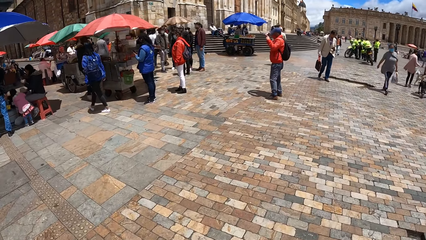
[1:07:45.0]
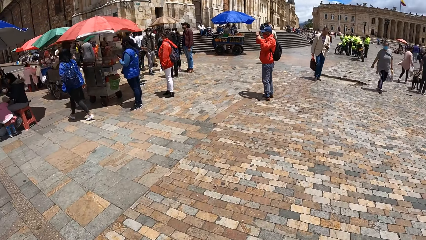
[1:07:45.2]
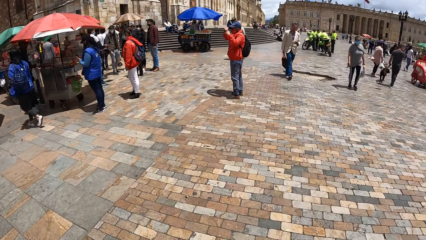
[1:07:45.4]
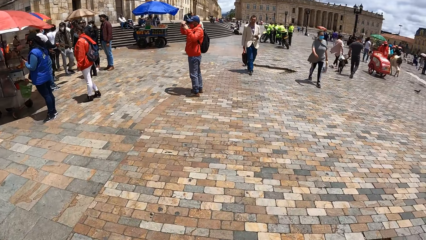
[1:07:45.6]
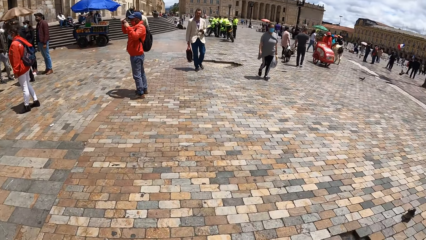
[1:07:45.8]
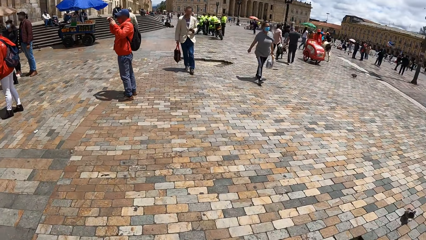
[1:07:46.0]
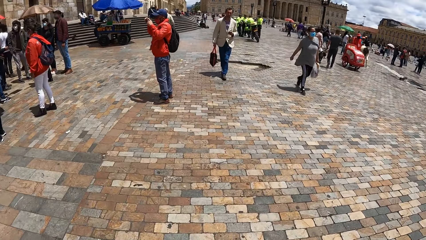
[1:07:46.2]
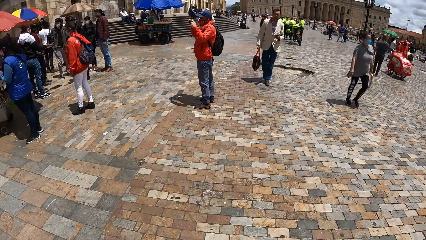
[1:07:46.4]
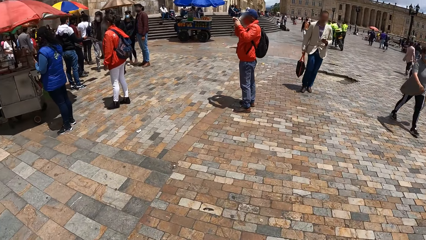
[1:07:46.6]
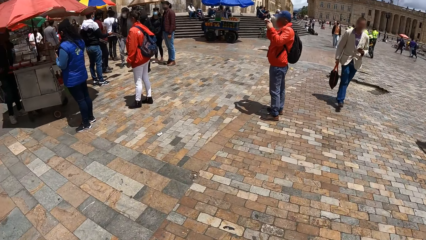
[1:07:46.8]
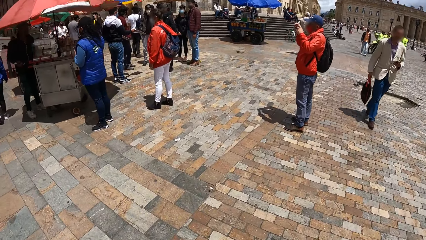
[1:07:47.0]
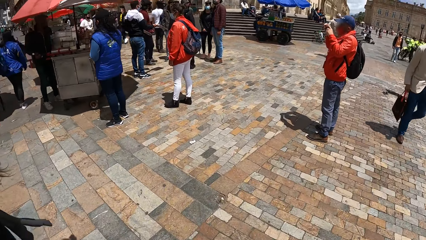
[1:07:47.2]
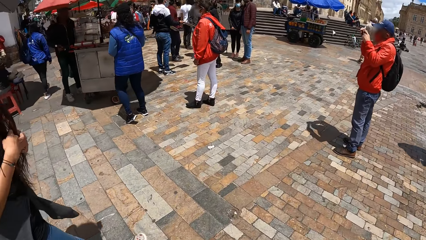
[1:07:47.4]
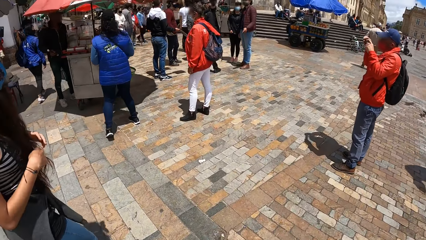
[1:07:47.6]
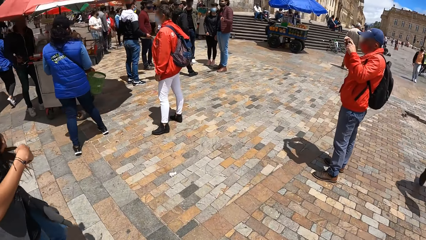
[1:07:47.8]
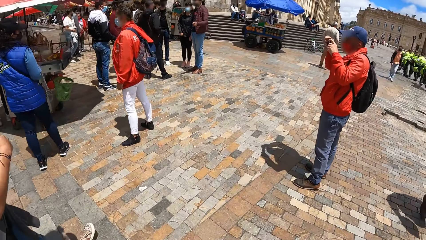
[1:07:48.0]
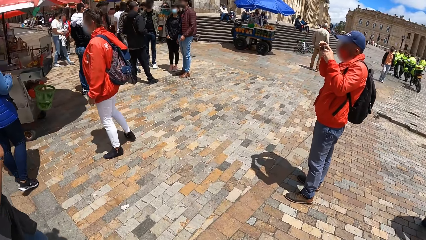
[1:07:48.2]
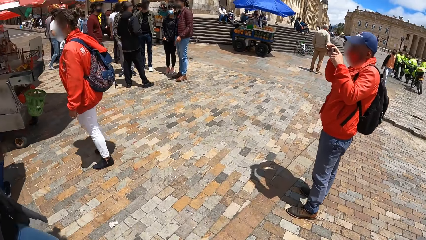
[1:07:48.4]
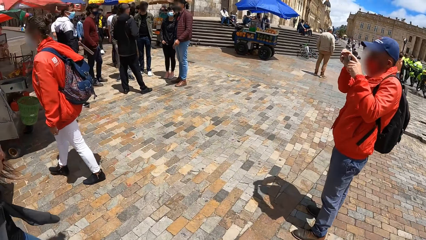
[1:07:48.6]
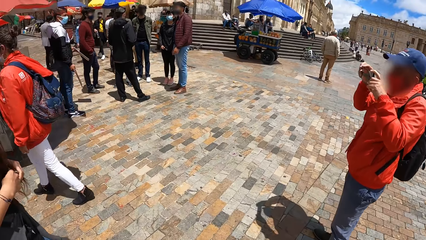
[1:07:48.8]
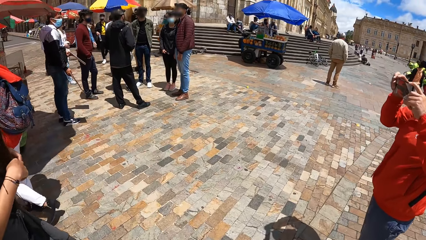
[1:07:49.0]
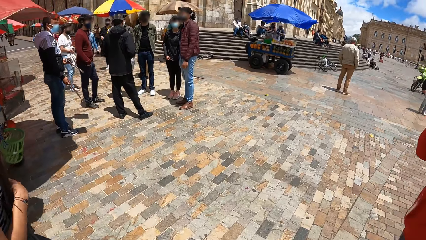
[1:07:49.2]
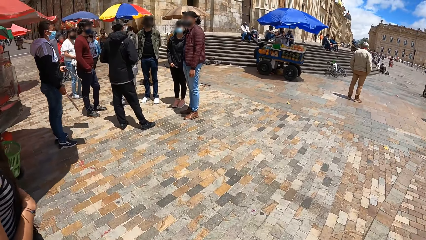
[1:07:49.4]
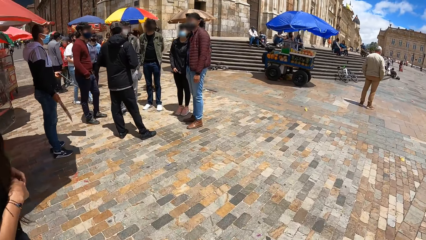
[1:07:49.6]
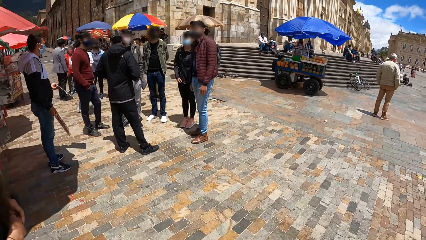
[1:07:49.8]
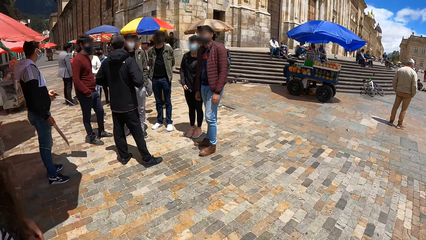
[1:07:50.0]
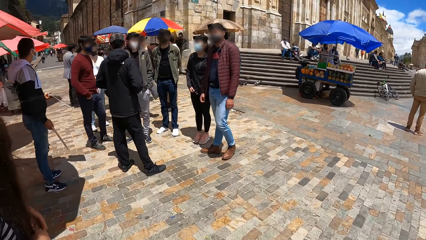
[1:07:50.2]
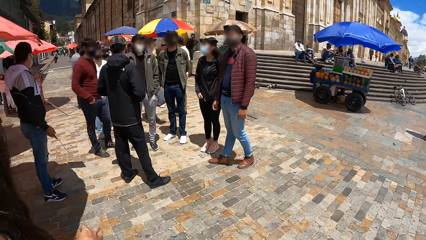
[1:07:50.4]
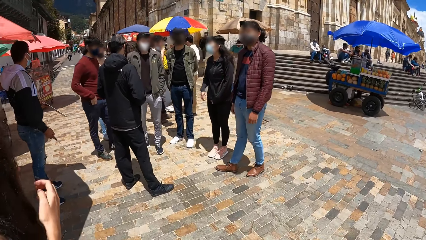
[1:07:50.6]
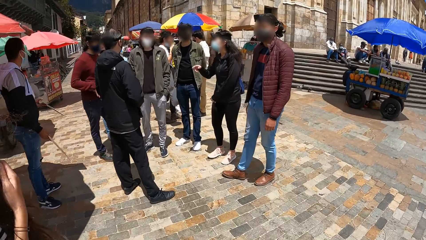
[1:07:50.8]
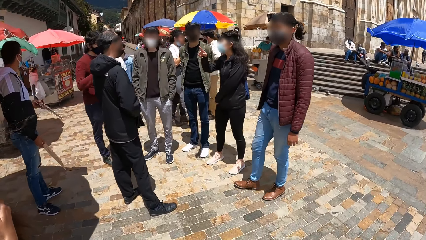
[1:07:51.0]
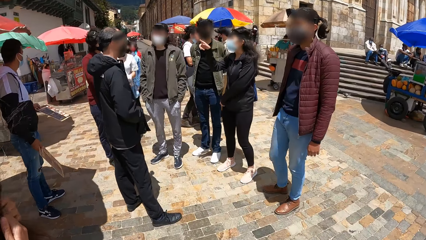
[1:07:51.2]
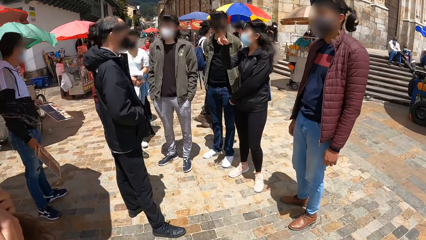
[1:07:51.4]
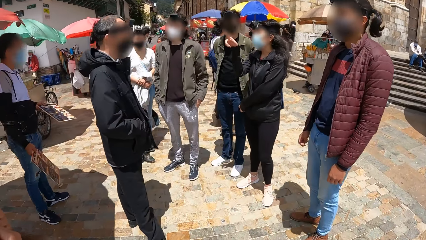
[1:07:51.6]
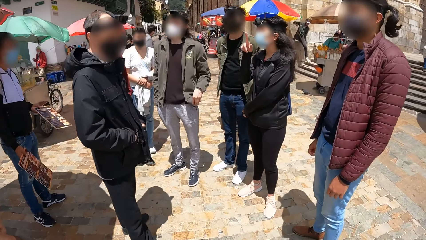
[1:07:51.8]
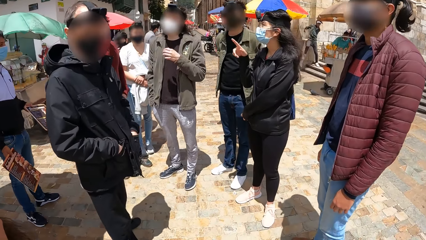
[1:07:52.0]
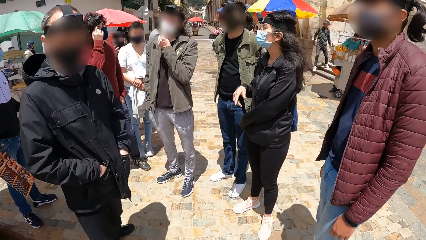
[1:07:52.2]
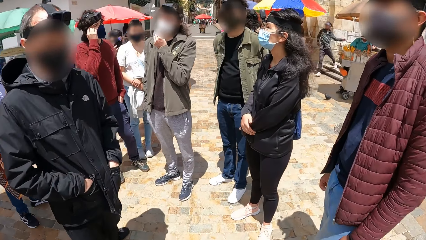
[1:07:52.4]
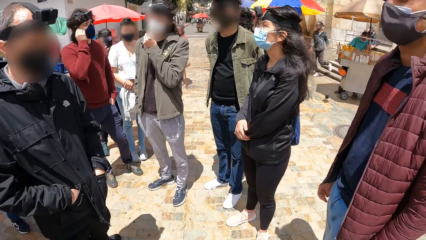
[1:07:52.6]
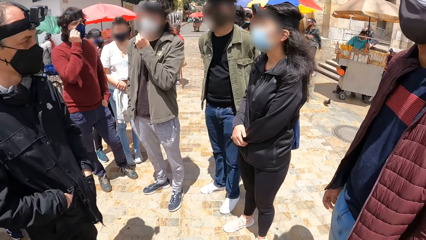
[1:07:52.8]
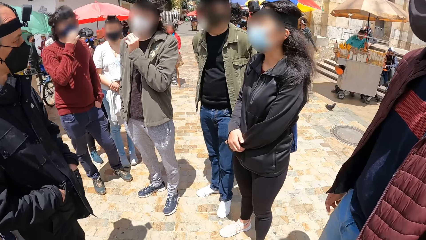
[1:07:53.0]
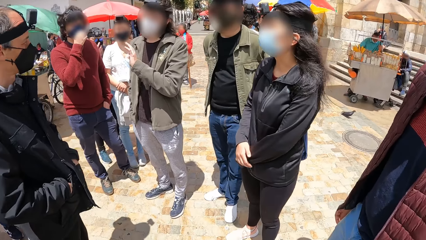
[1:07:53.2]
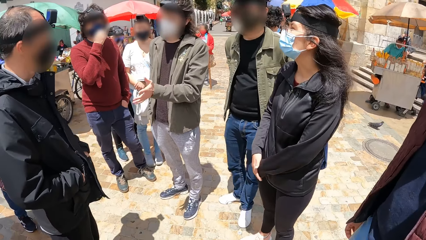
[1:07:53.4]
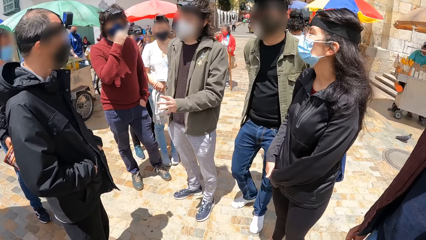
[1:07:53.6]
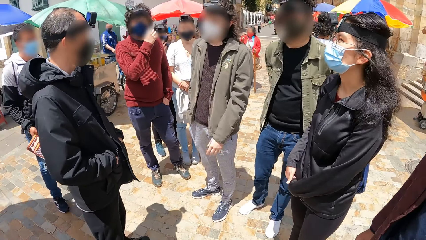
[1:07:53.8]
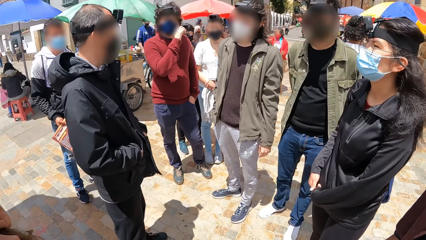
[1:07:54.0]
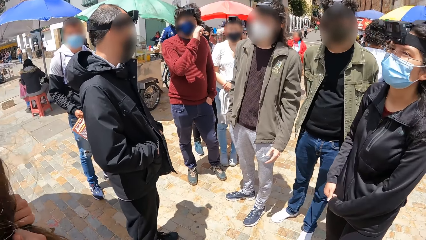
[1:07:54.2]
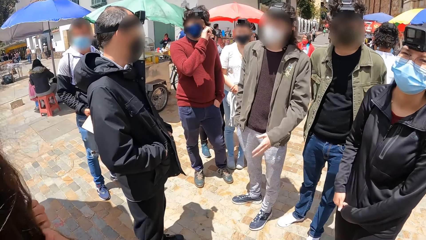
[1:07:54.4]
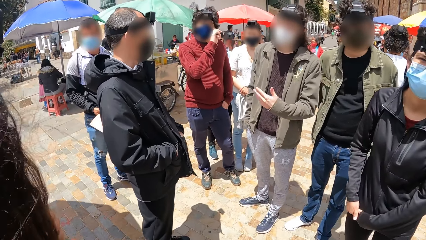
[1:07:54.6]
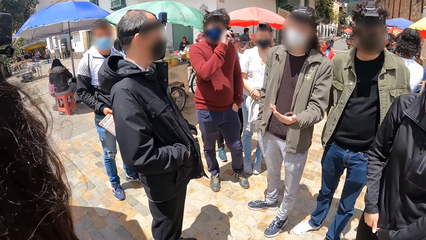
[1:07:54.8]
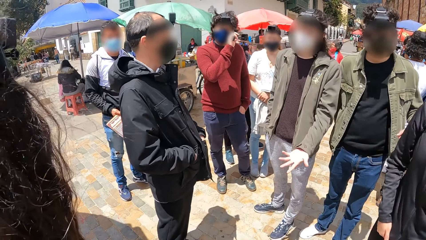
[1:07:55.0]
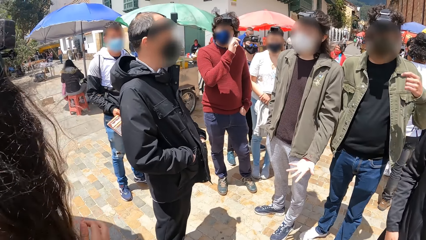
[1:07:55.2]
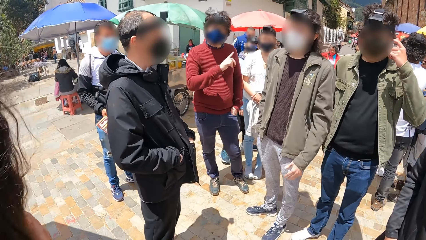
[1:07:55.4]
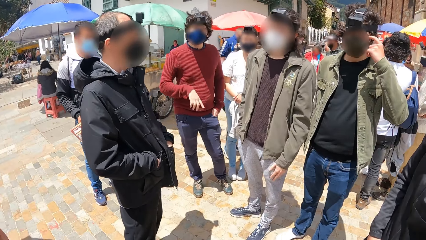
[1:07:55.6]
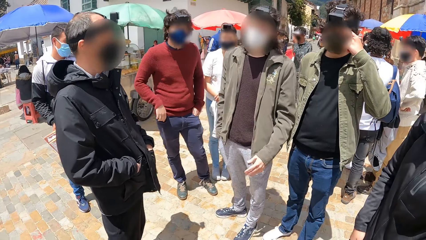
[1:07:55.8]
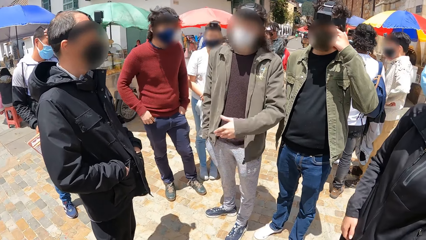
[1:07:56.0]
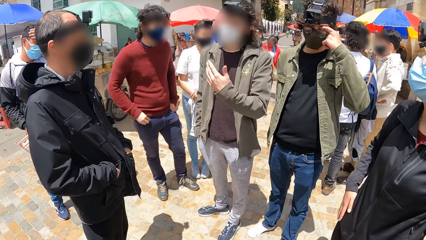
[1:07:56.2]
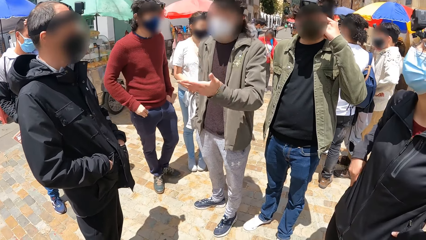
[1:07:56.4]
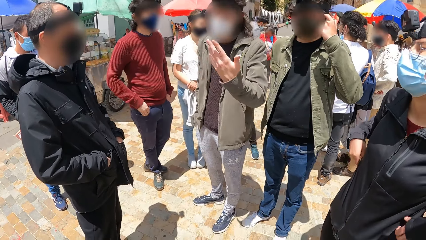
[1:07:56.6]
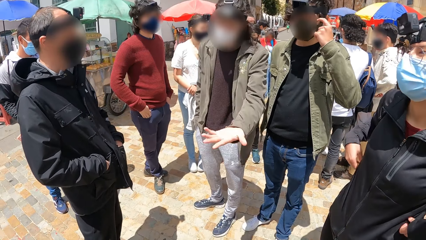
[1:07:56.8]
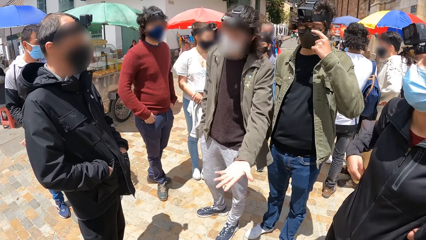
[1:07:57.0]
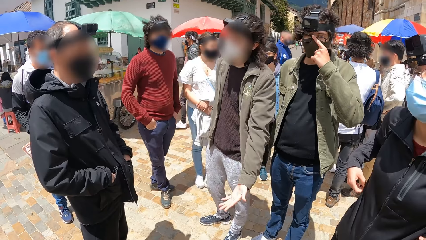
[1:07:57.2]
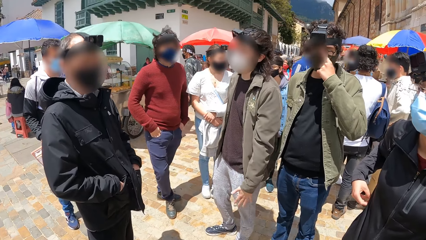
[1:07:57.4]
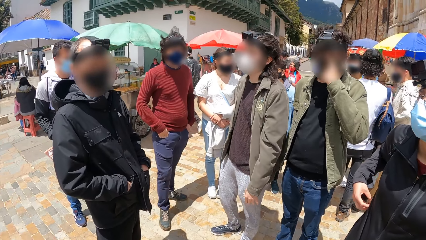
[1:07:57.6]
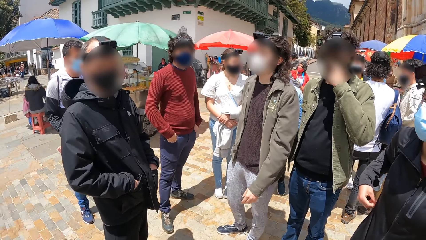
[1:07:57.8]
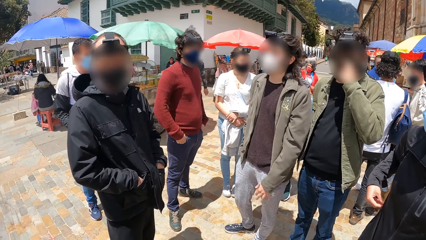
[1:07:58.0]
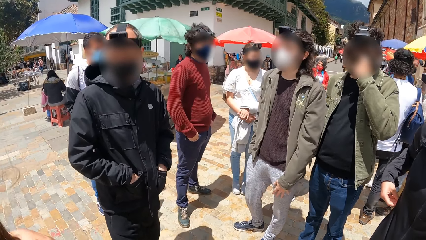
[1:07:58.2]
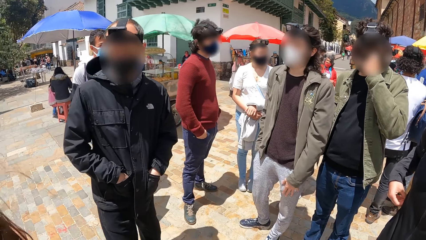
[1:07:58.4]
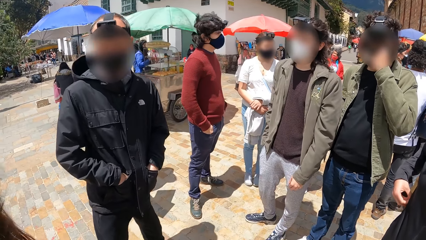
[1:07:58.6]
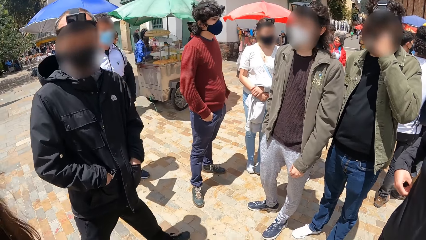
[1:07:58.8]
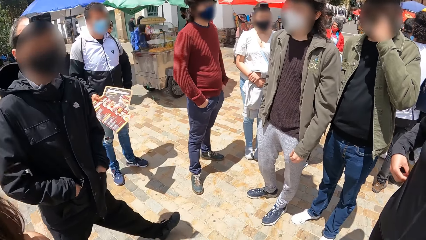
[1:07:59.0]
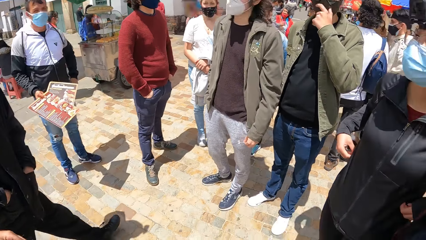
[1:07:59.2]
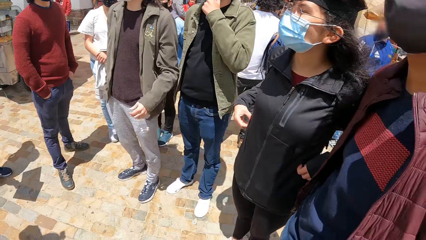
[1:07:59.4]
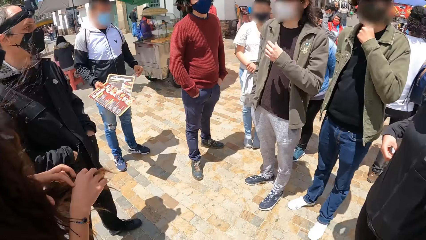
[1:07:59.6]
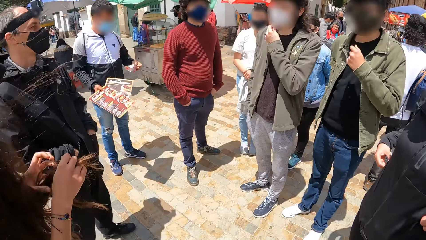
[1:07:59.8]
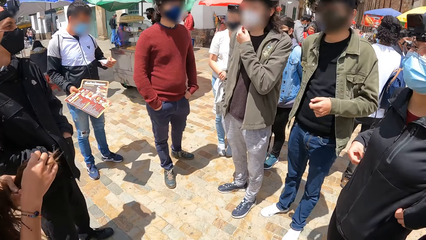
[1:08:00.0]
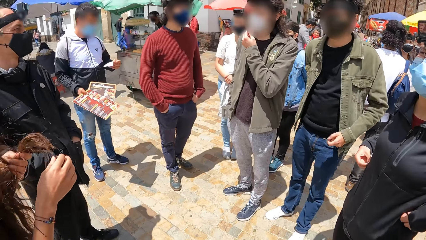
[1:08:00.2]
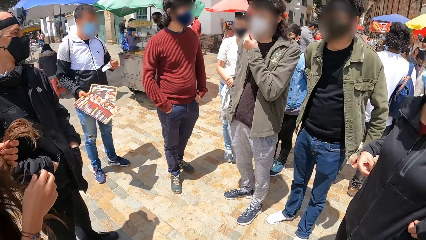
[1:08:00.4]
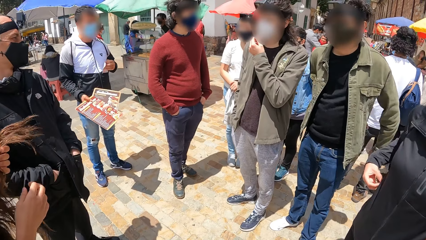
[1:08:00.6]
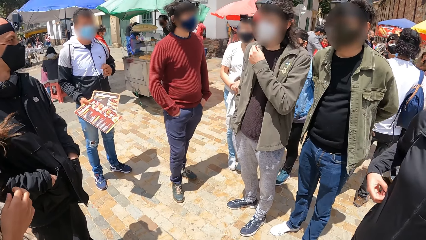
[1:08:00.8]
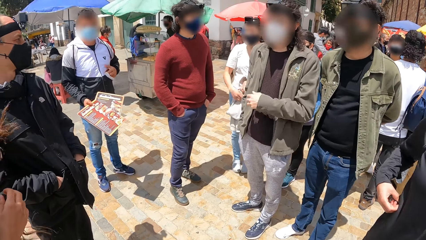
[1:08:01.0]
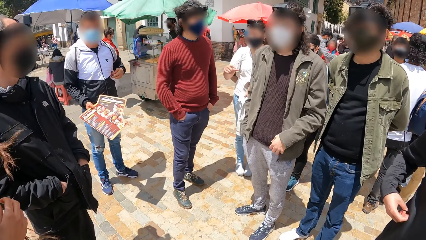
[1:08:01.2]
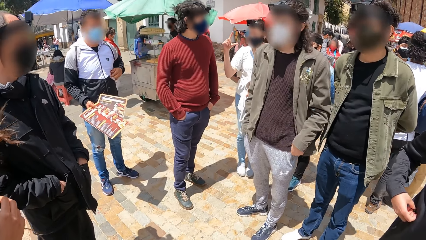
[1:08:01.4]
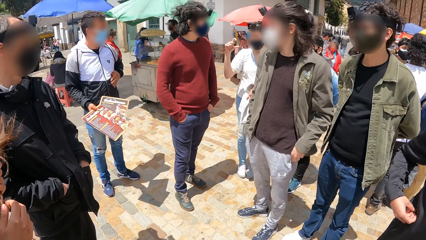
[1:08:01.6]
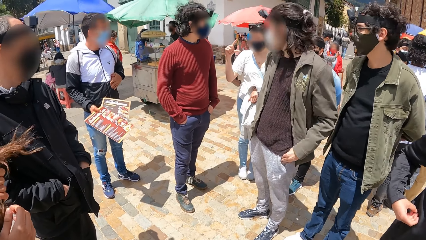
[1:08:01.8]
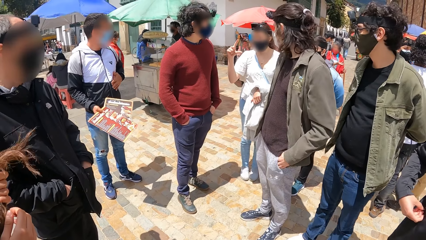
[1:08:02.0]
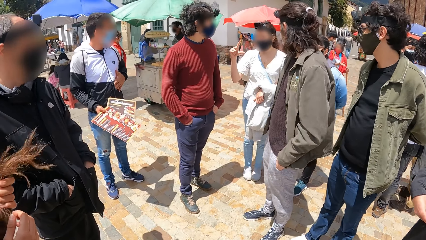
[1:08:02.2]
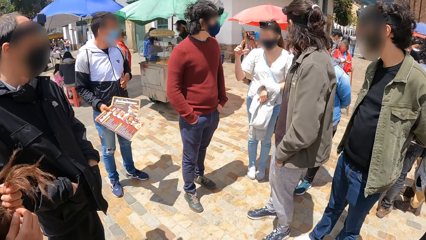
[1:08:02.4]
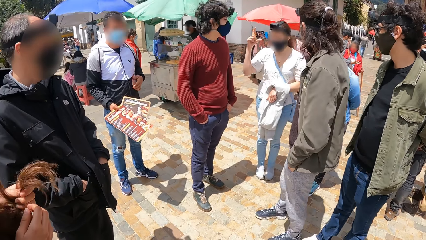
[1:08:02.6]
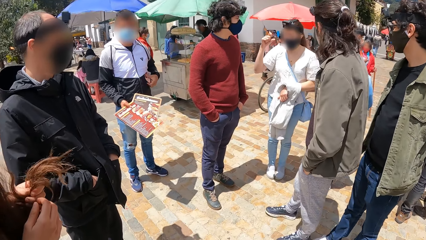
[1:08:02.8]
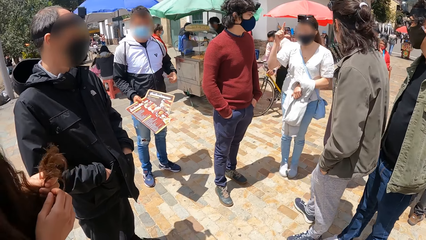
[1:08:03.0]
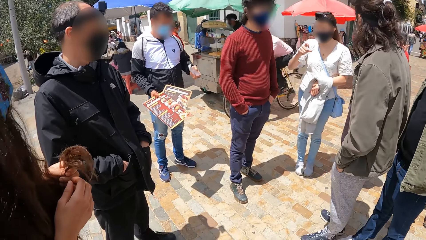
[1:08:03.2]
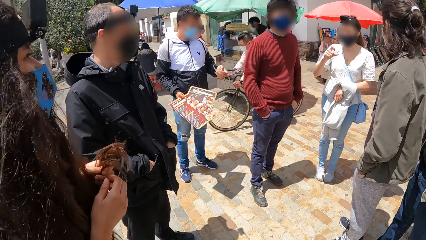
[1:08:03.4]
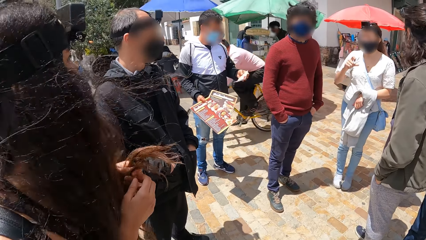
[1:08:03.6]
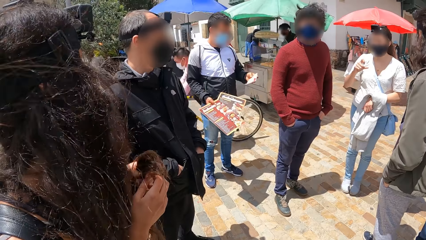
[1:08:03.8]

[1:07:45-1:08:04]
A woman interacts with the group of people on the street. A man adjusts a facemask on his face with his left hand. Another man touches his face with his right hand. The first man interacts with the group of people on the street. The camera wearer looks around in the compound. A third man touches his face with his left hand. The second man puts his right hand in his pocket. Another woman touches her jacket's pockets with both hands. A fourth man holds fliers with his right hand and removes a paper from his pocket with his left hand. The first man adjusts the facemask on his face with his left hand. The fourth man straightens the paper on his body with his left hand. A third woman interacts with the group of people on the street. The first man puts his left hand in his pocket.
